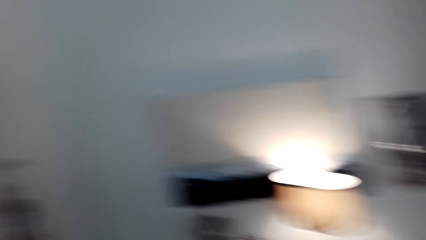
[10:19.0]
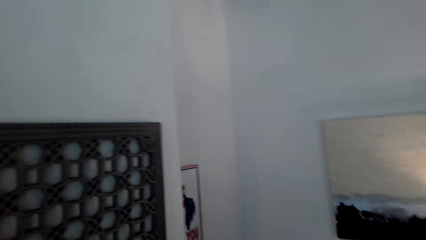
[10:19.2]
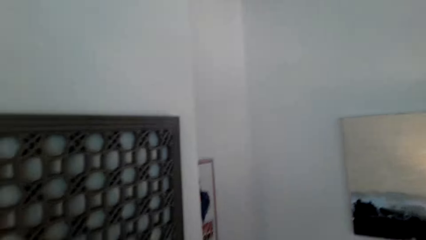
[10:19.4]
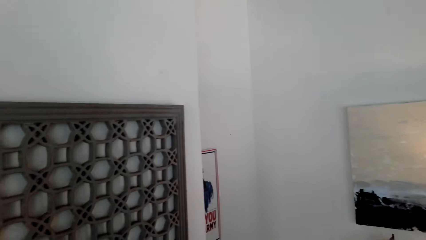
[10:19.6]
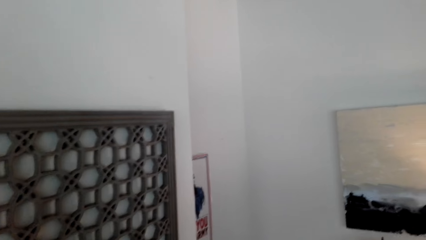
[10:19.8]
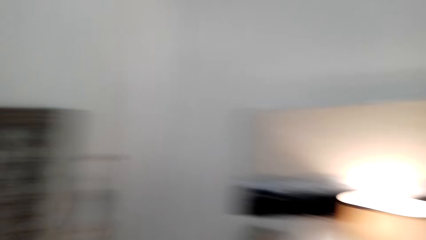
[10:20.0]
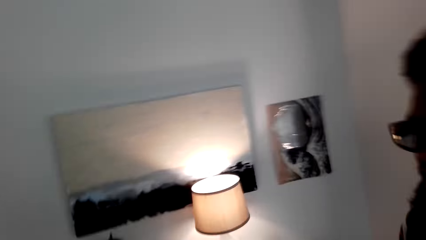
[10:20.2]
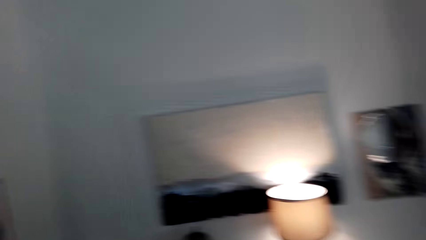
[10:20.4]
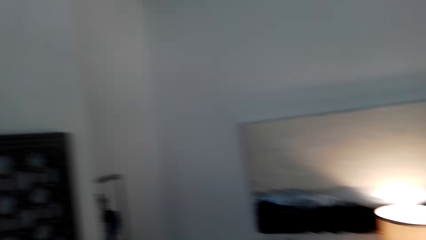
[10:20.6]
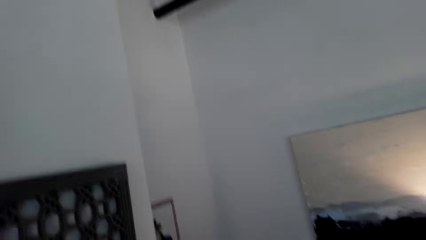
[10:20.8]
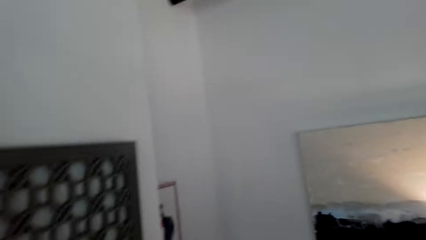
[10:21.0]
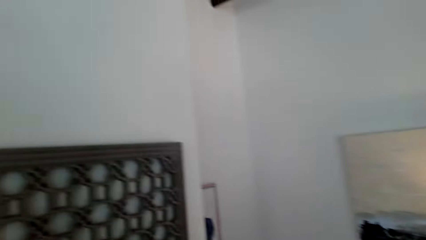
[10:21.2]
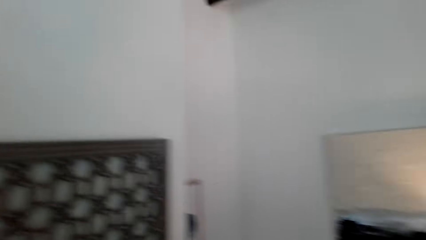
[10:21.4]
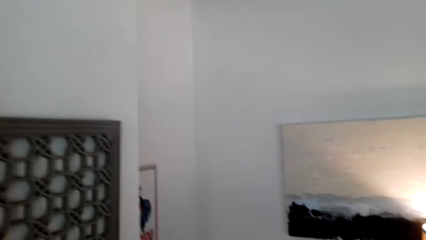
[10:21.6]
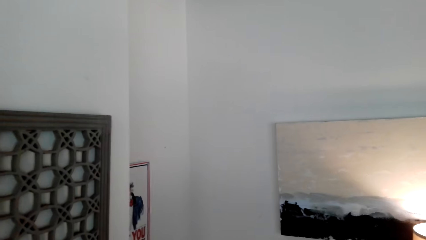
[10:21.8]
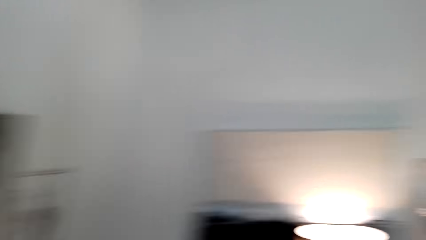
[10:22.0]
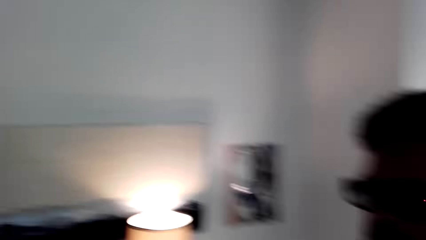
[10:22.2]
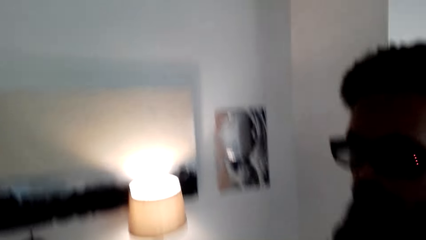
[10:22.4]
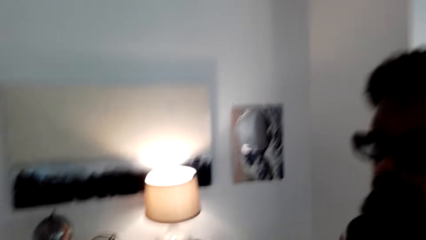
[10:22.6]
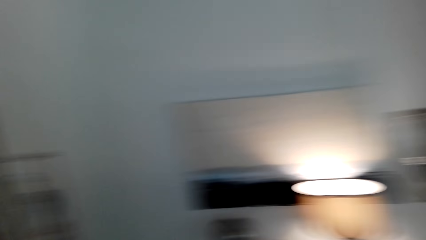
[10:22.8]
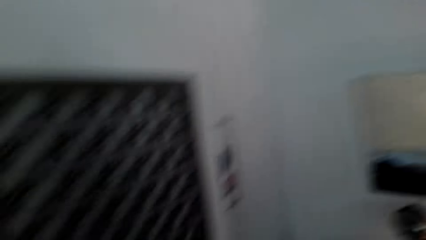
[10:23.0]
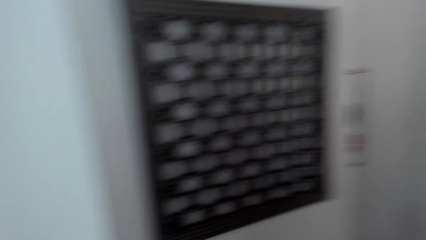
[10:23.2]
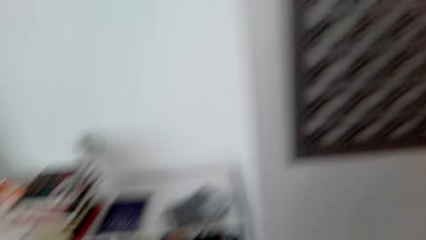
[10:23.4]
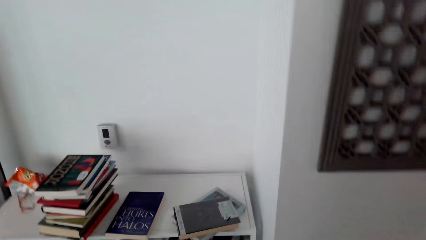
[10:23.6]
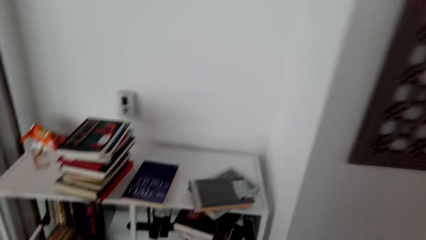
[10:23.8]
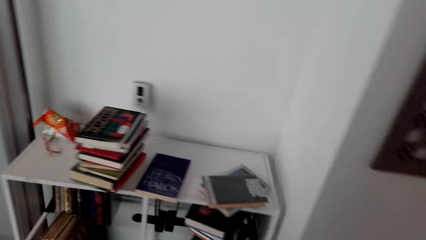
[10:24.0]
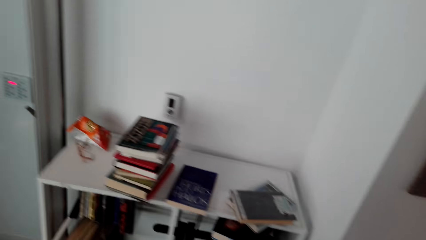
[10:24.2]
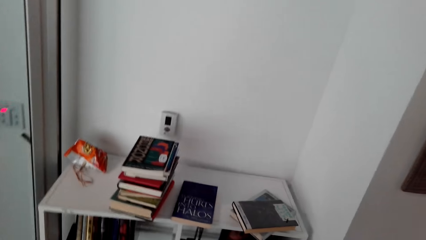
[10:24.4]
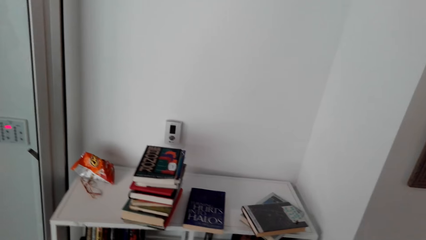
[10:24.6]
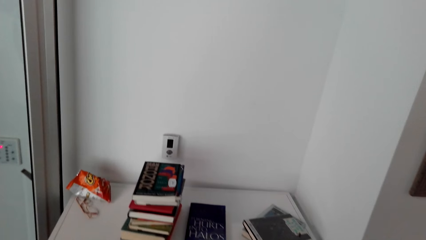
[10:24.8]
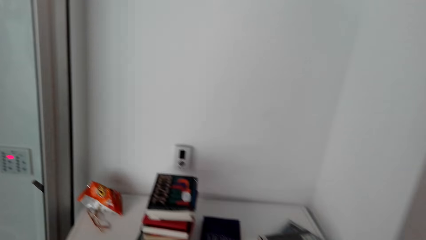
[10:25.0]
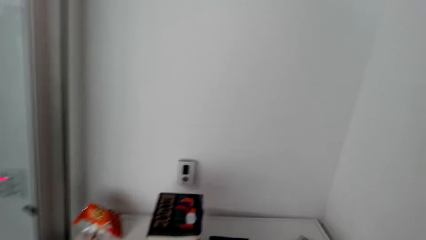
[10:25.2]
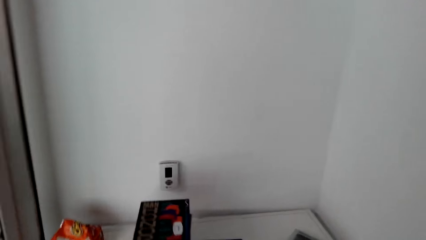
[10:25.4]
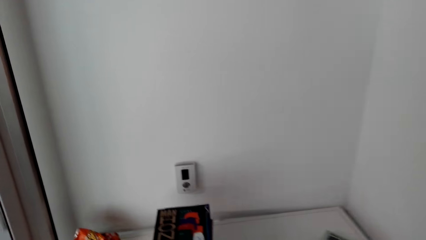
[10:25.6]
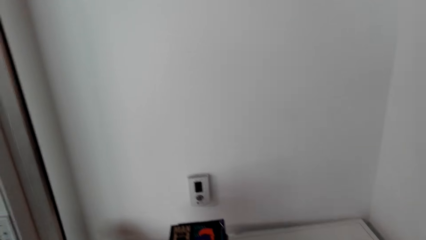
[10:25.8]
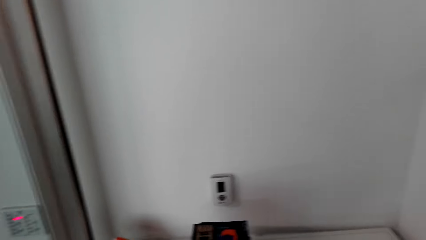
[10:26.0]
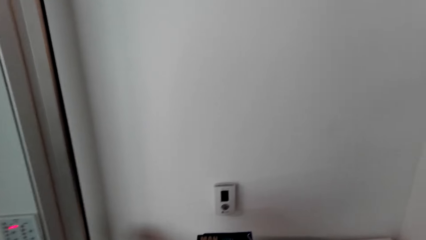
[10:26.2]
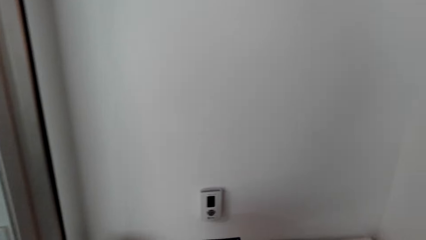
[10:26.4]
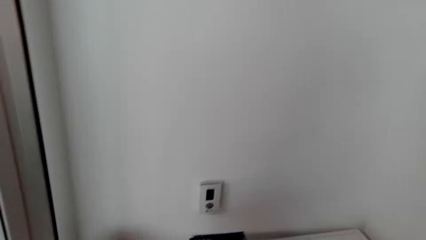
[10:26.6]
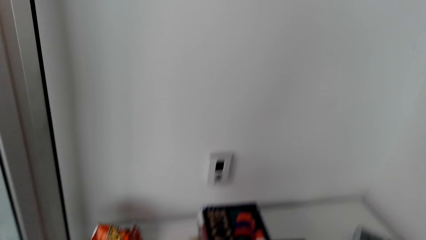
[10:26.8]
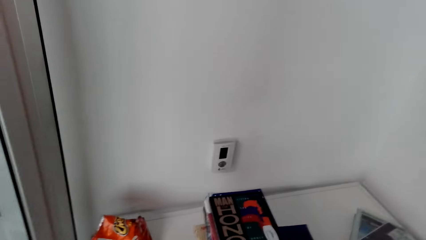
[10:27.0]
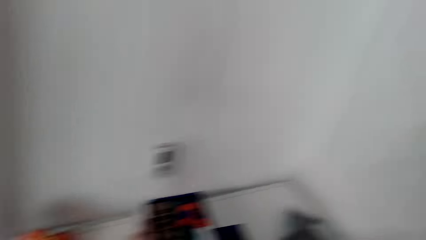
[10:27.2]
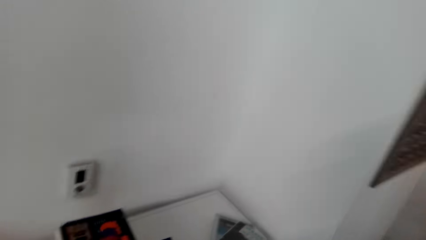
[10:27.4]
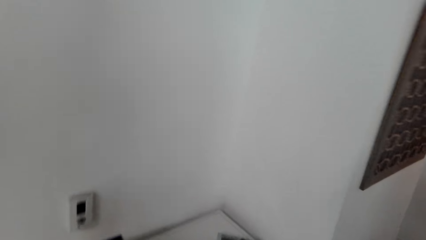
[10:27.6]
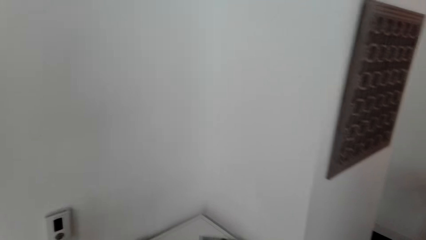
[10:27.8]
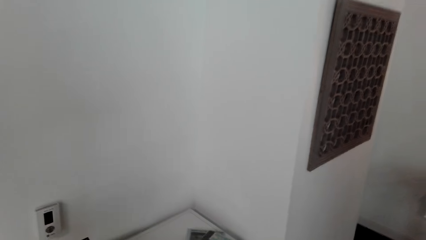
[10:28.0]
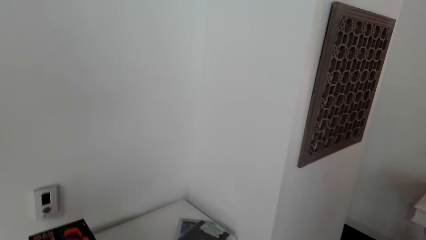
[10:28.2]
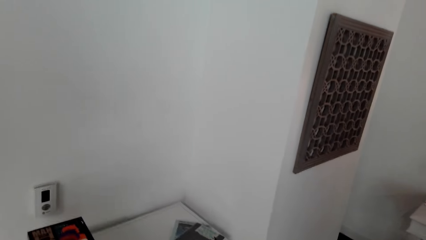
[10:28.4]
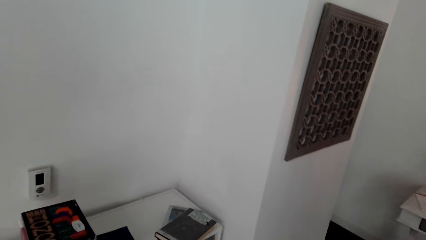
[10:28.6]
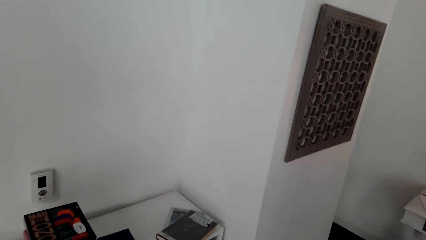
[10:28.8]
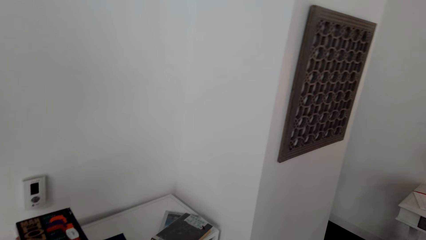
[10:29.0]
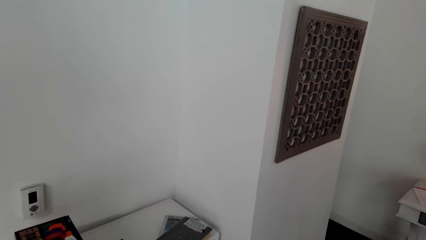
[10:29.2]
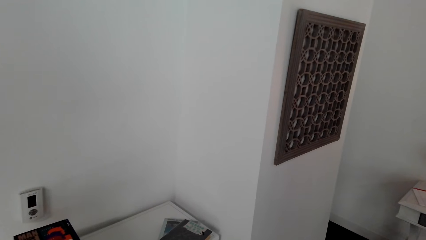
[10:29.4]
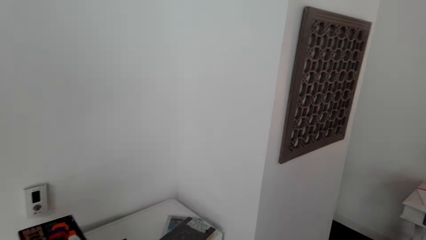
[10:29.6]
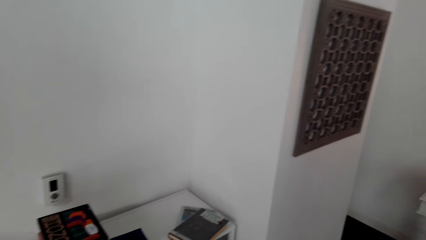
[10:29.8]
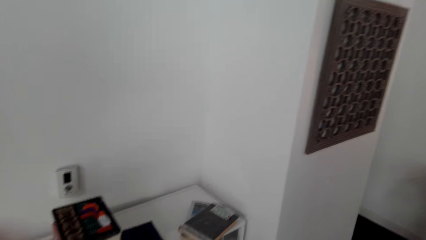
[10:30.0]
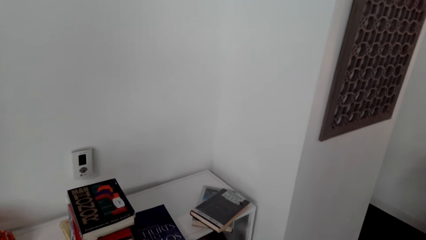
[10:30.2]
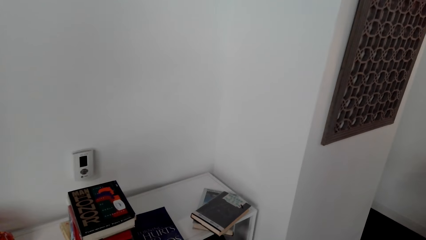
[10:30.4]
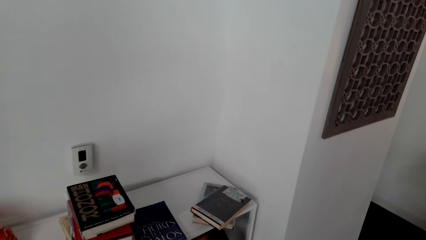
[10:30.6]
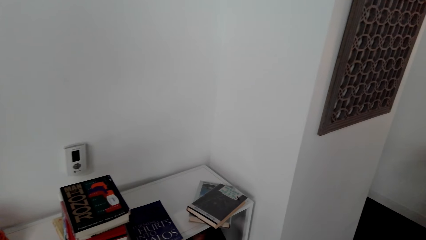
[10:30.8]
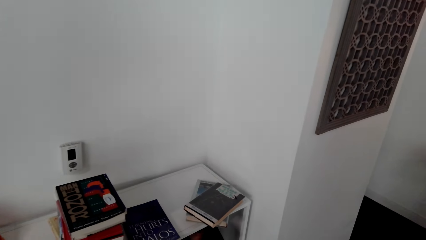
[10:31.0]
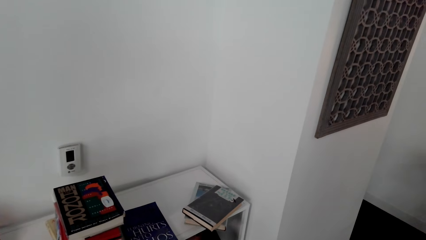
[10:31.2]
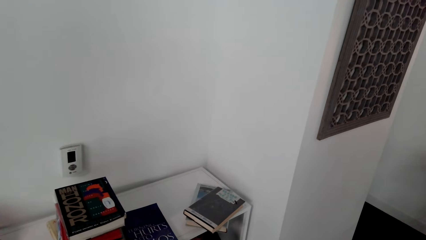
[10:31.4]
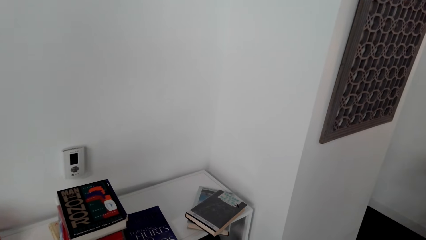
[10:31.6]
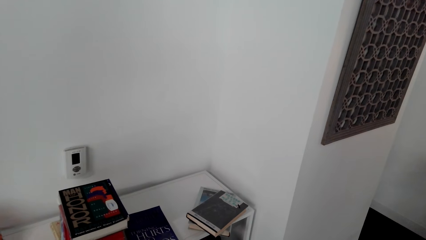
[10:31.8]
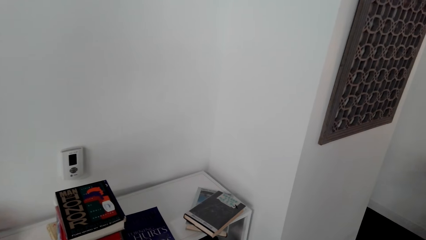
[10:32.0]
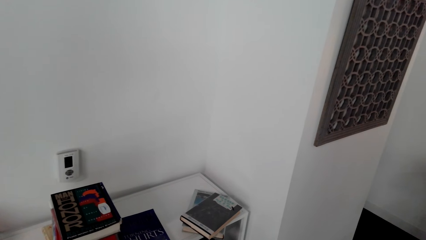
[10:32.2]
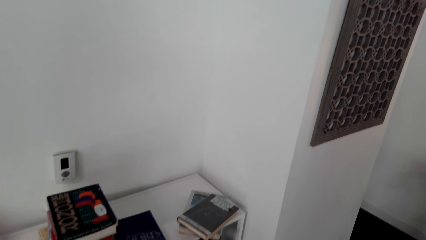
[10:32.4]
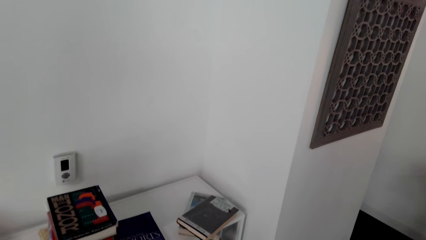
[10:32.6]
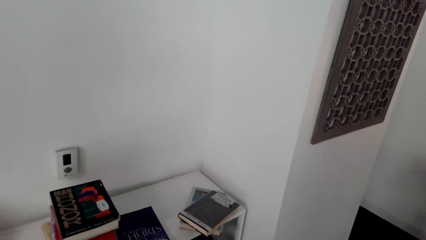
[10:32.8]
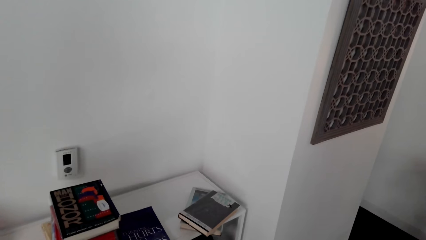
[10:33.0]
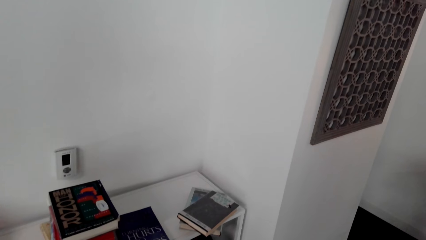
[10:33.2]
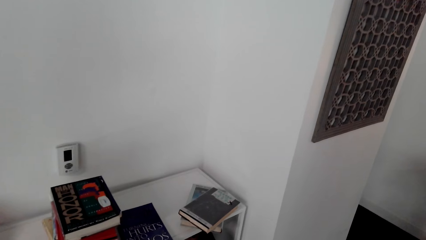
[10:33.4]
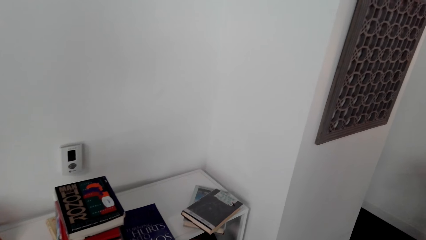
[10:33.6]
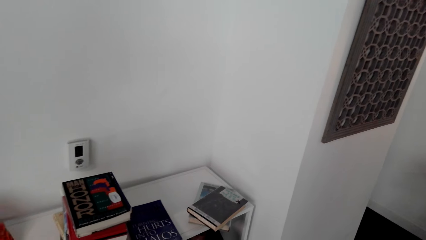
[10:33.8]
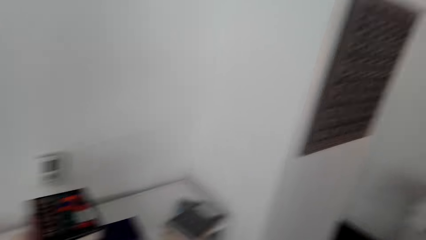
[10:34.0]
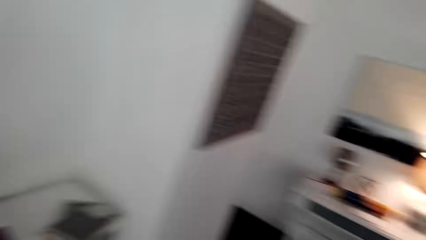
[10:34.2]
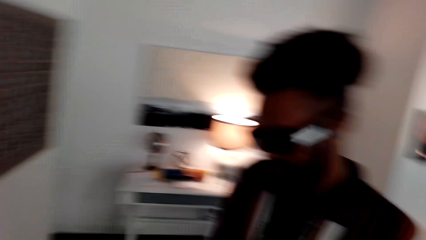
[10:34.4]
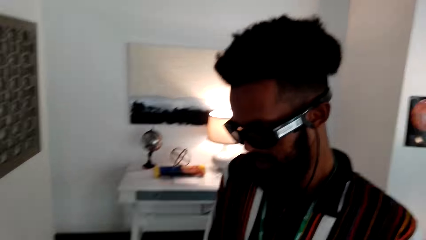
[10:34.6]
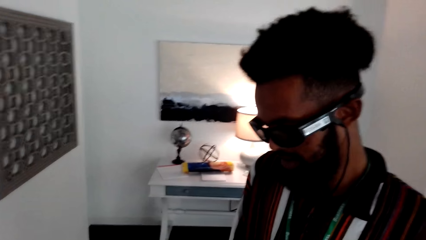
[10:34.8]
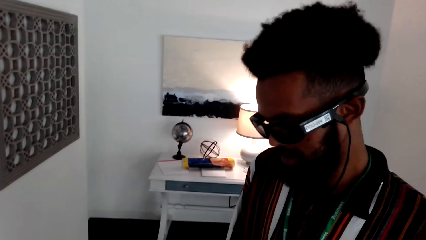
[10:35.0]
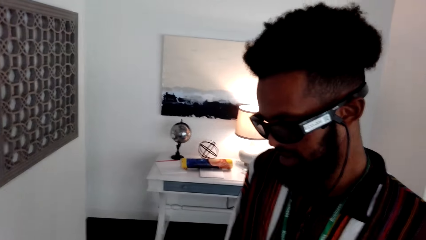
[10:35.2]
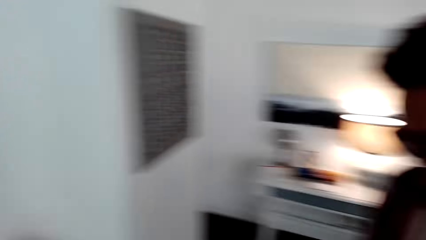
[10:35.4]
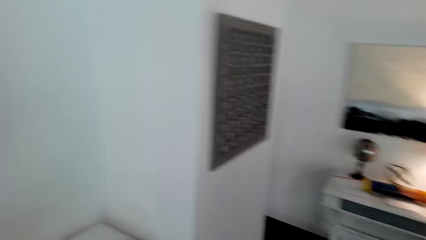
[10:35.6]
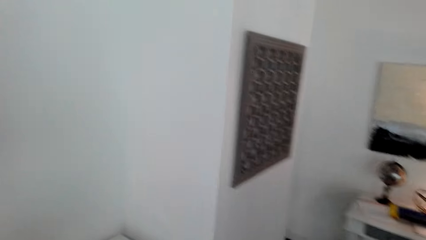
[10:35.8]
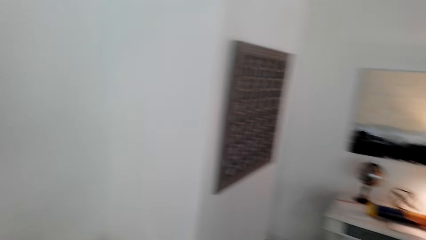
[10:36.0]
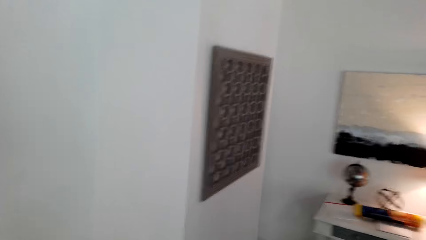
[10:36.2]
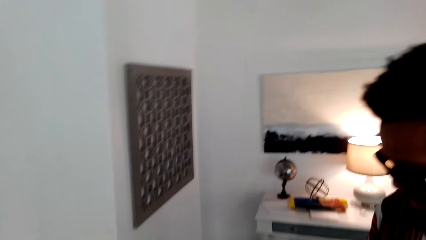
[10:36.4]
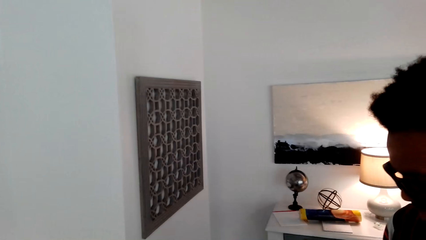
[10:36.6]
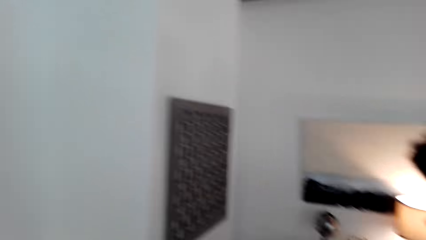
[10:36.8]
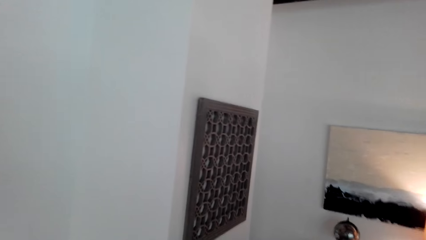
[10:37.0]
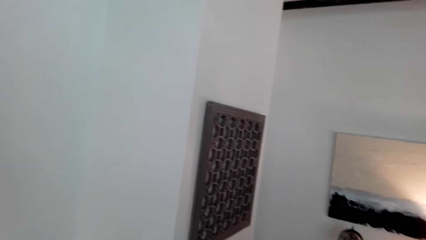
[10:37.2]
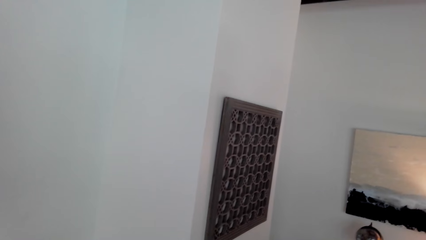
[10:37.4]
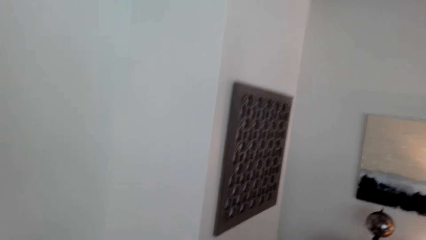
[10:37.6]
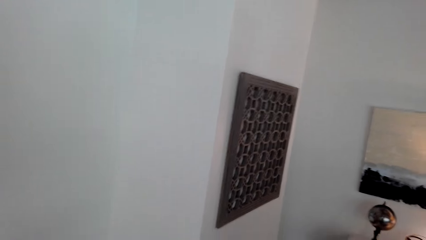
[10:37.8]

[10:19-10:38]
The camera wearer watches the background. They move left. They look at a man.
